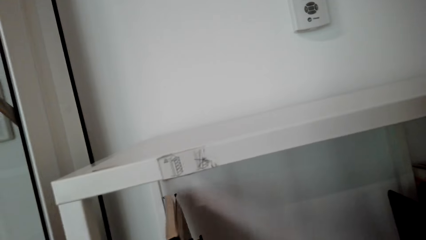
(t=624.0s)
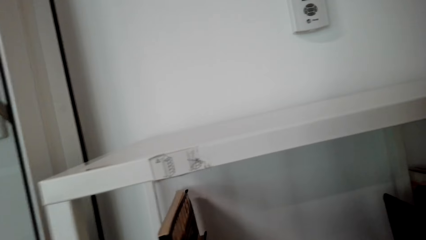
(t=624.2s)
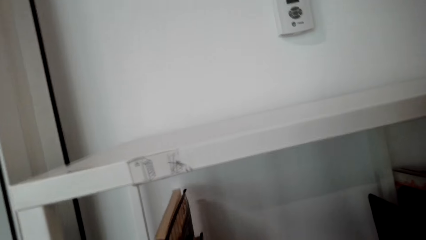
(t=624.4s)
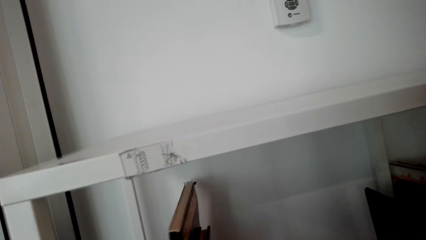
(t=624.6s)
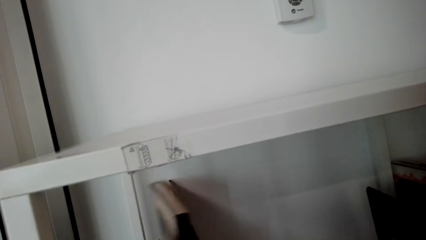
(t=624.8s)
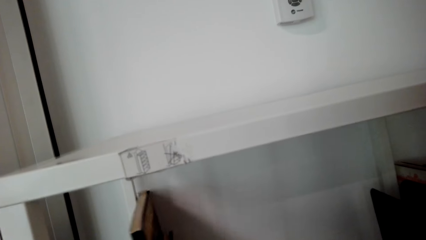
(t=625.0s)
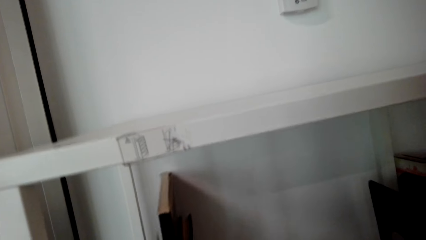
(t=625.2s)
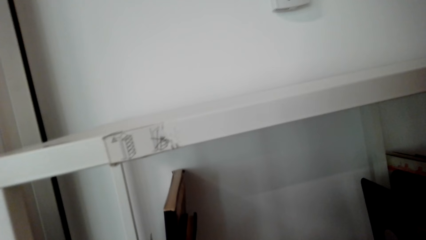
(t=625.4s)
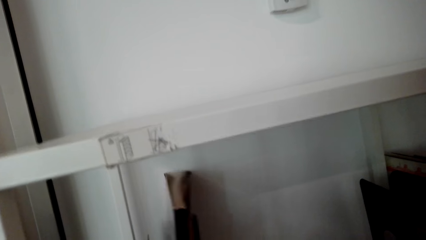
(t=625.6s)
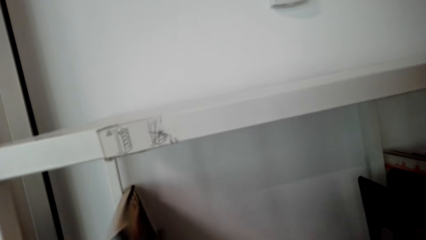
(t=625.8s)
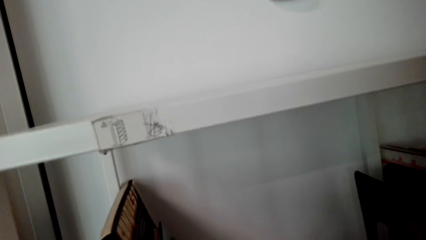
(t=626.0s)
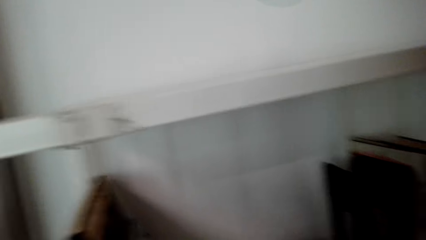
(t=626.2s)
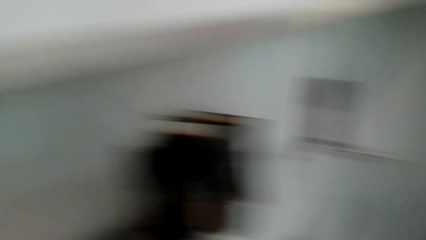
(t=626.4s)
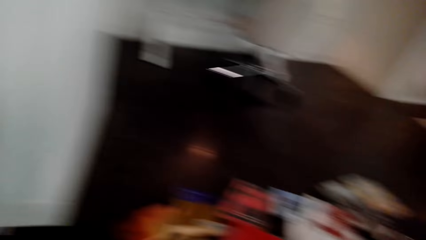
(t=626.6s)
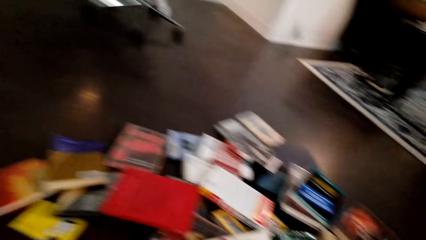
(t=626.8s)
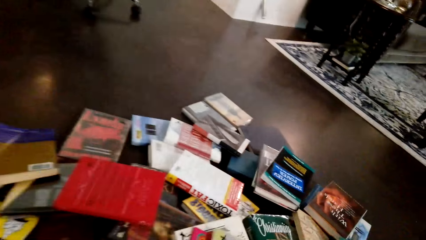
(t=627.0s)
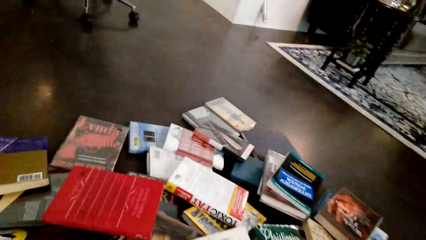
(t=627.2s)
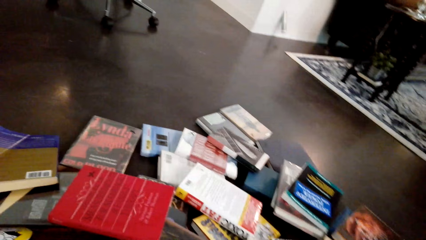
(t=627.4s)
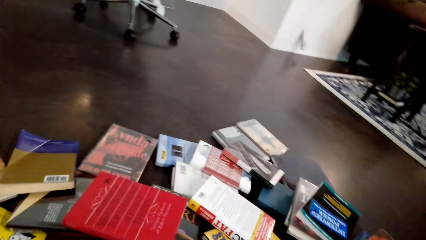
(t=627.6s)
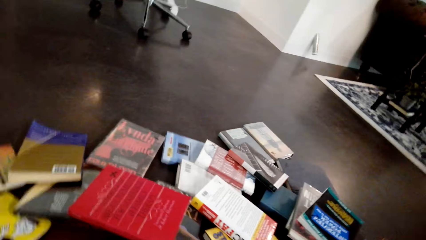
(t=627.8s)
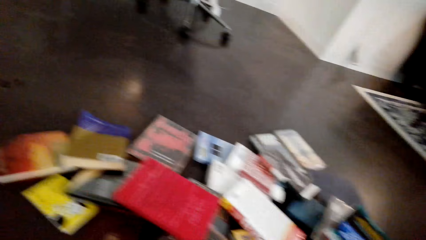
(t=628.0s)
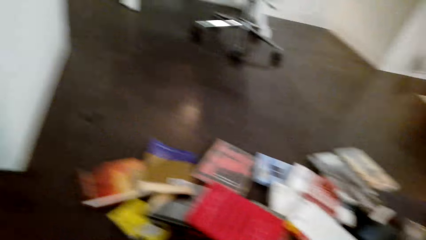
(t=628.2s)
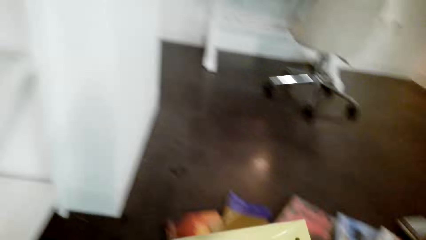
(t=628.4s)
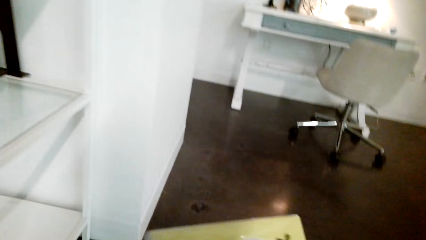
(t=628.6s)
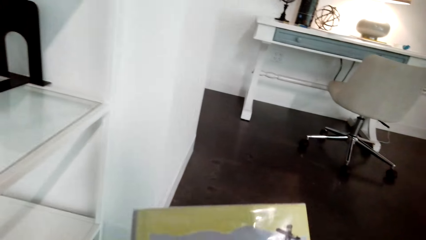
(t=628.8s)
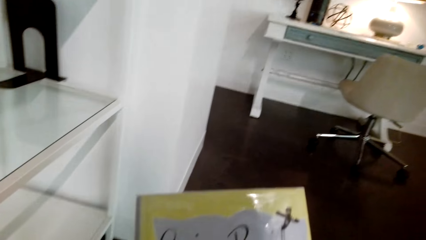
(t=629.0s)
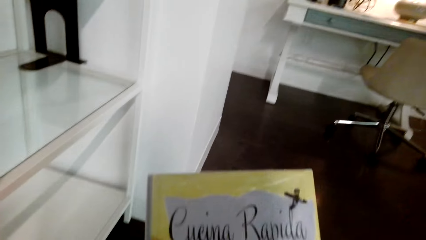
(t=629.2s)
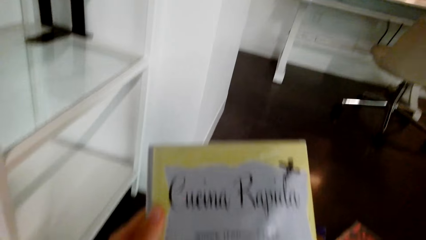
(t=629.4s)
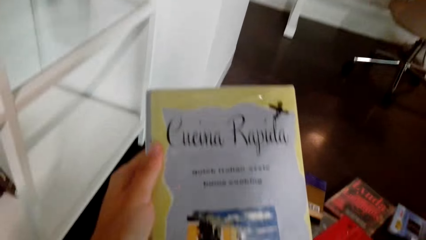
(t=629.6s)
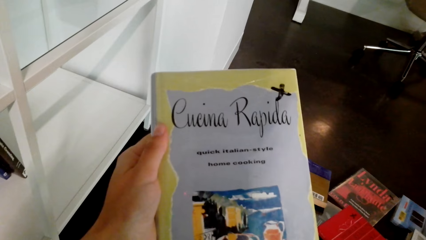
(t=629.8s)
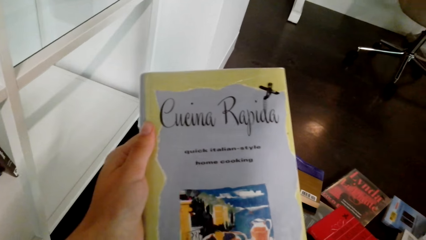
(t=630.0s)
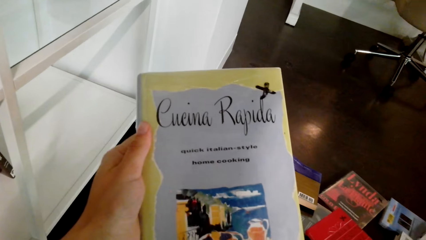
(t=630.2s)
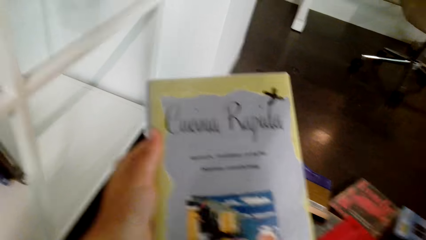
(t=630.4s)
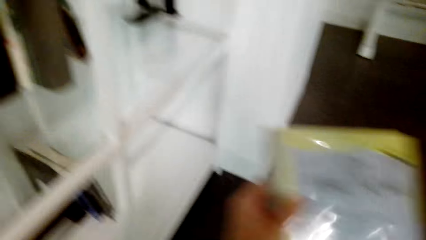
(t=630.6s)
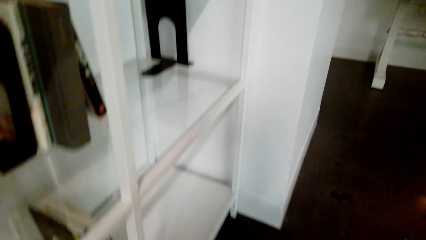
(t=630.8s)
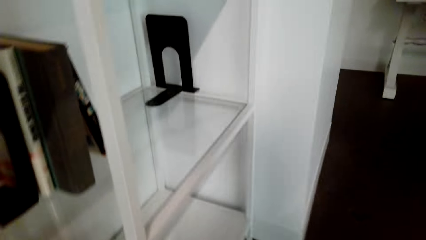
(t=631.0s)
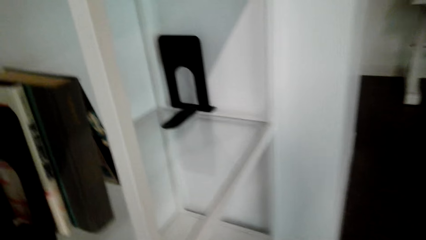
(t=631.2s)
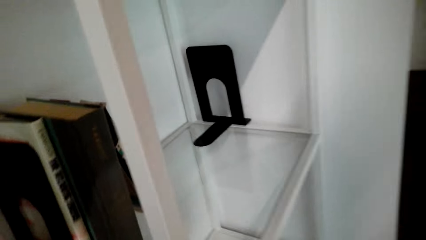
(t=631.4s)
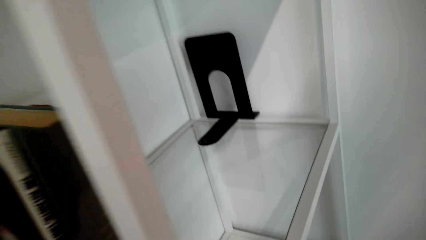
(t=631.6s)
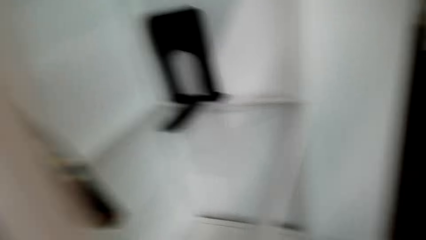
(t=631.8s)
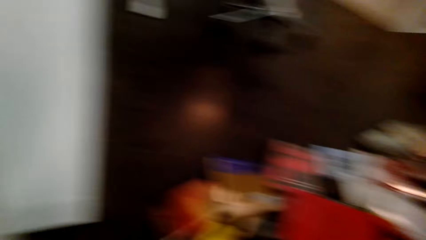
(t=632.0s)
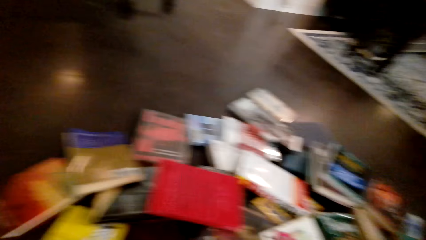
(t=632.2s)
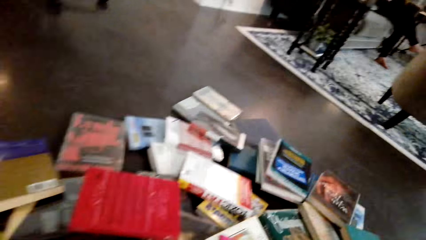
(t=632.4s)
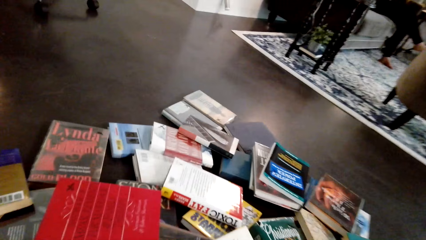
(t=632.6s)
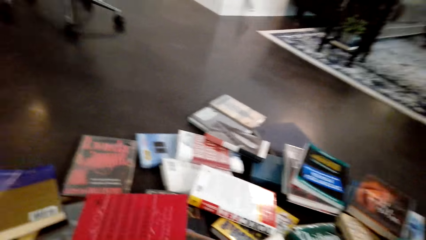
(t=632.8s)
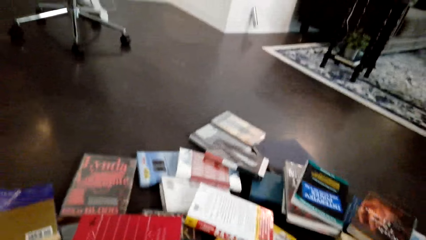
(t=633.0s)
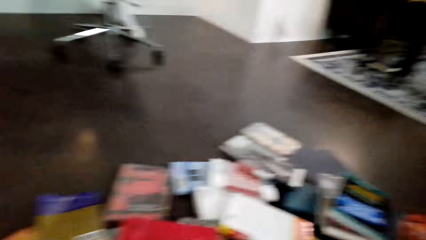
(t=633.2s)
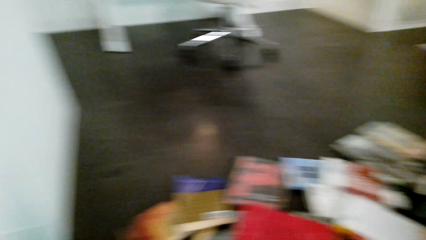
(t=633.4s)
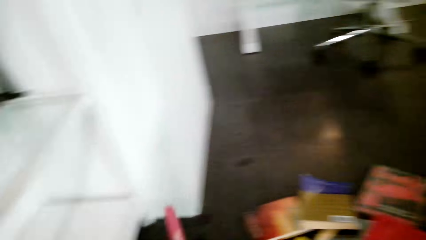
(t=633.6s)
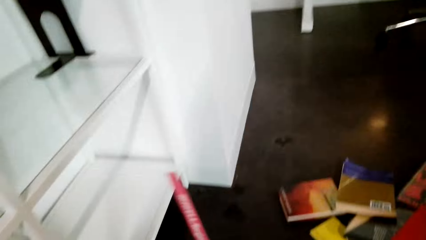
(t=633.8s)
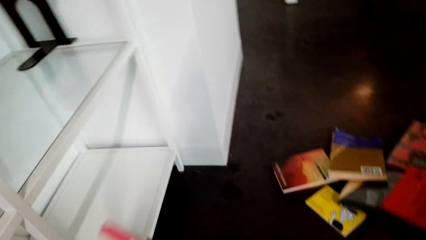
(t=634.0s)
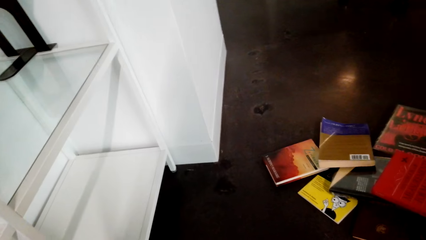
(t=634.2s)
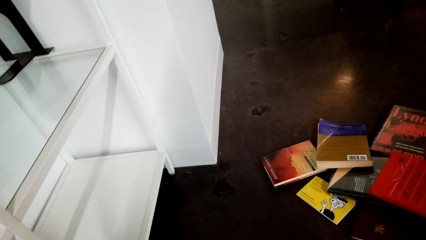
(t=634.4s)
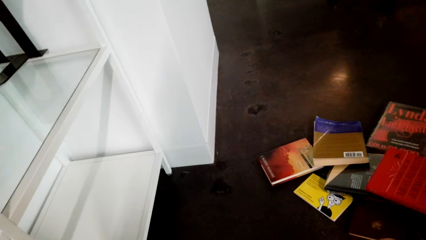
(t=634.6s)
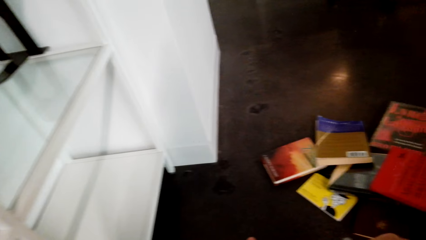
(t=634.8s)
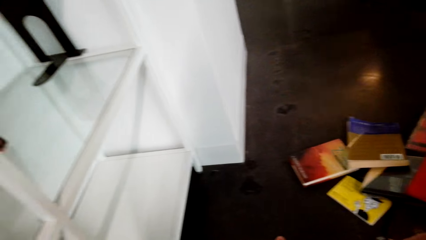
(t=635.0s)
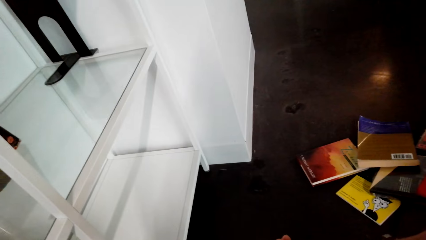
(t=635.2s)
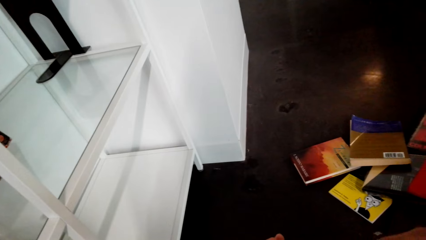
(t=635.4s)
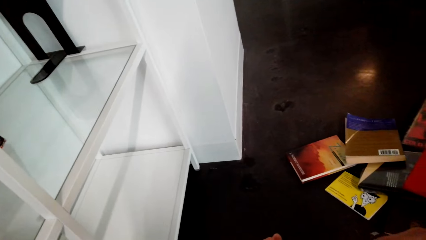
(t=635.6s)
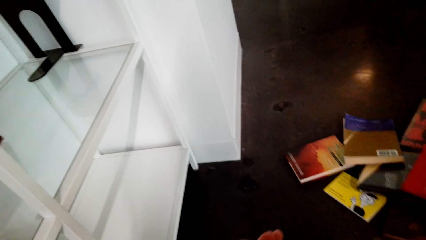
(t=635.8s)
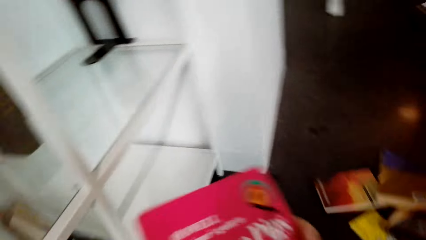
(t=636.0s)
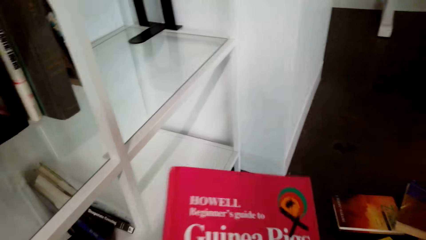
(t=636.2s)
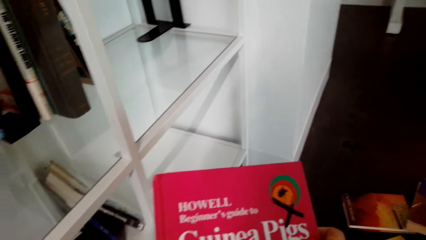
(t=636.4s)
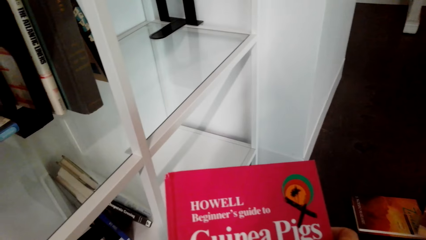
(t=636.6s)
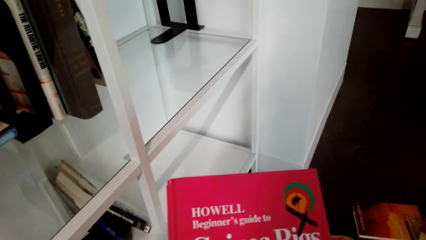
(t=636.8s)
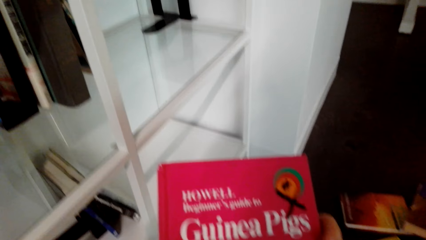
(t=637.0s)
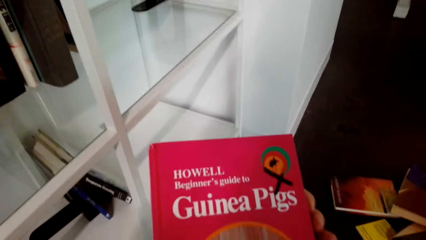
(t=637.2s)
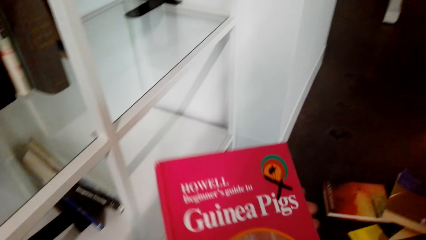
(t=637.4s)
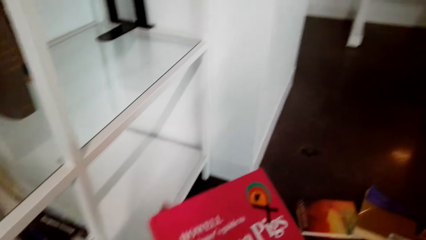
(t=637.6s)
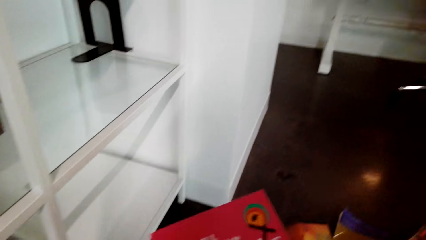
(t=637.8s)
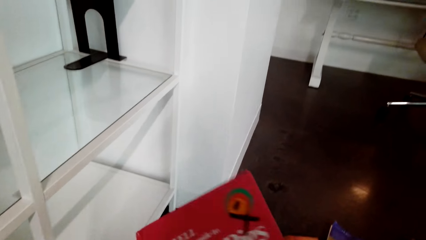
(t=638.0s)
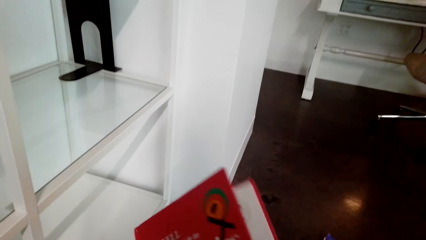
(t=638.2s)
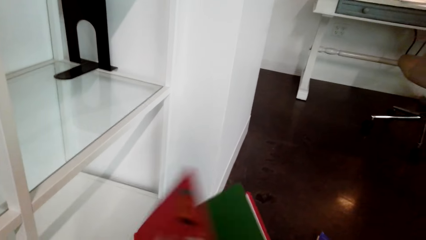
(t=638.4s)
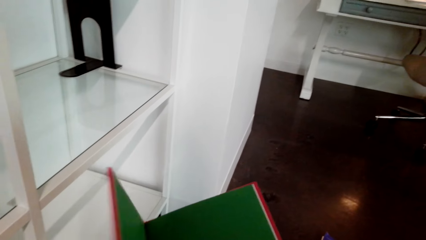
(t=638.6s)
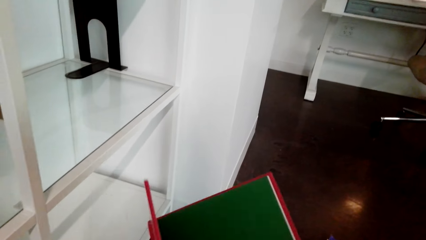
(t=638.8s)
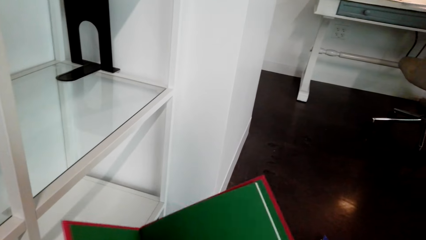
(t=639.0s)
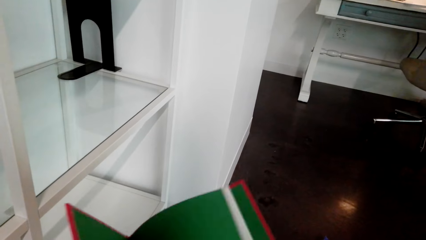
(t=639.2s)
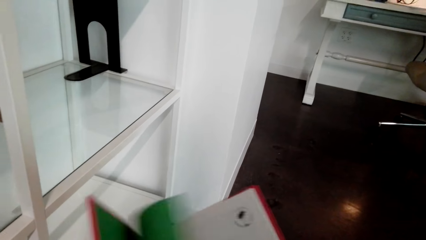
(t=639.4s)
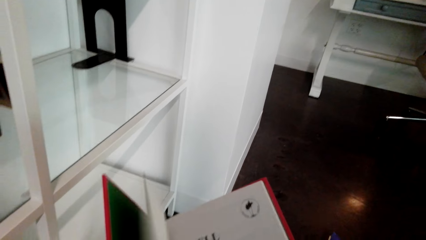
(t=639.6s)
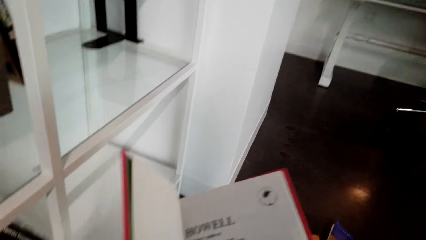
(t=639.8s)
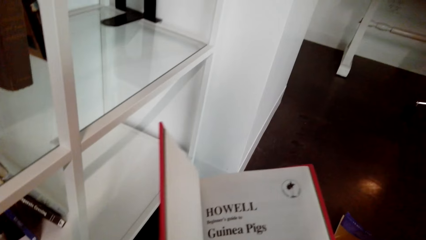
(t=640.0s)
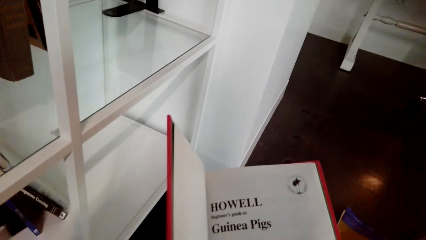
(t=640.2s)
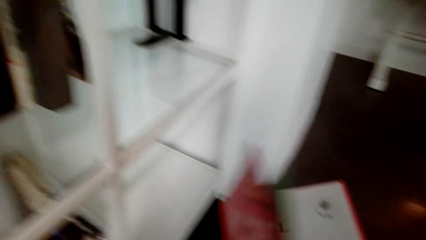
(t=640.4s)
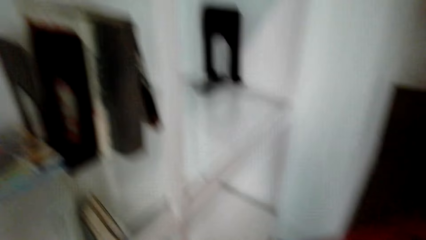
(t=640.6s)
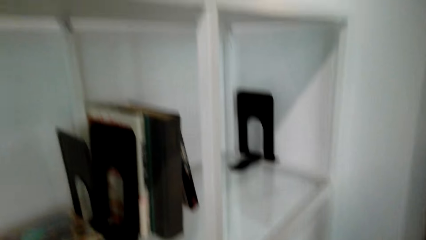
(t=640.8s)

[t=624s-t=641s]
The camera wearer looks at the books on the floor. They hold the book with the left hand. They look at the book. They look around the room. They look at the books. They hold the book with both hands. They open the book with both hands. They peruse the book.
